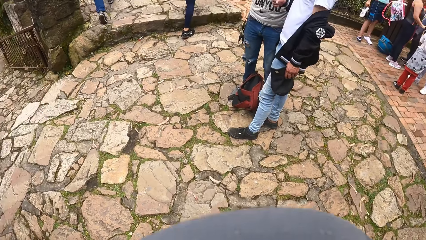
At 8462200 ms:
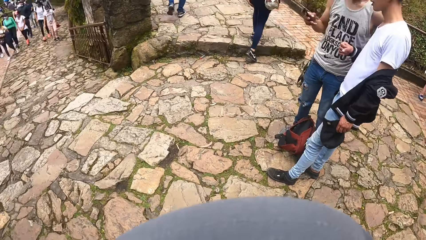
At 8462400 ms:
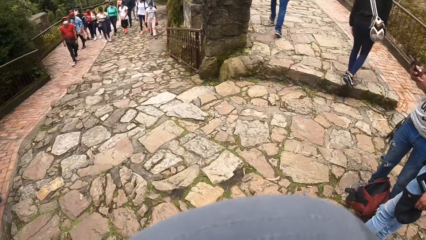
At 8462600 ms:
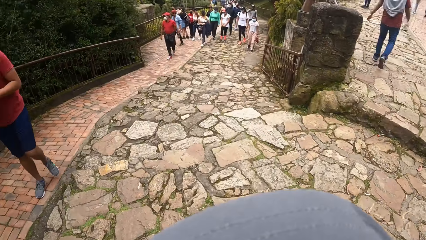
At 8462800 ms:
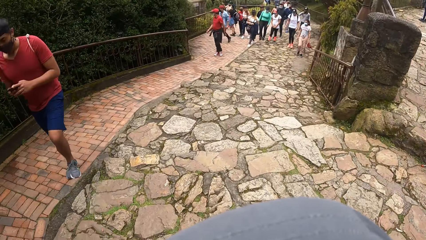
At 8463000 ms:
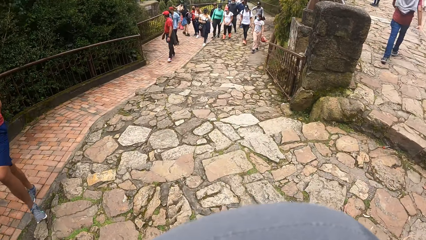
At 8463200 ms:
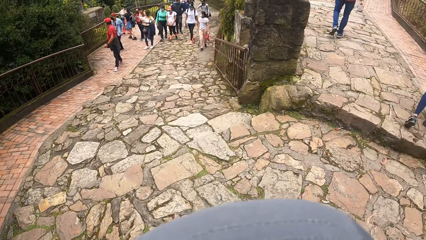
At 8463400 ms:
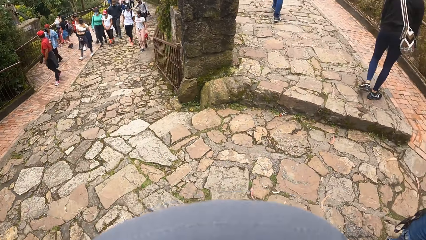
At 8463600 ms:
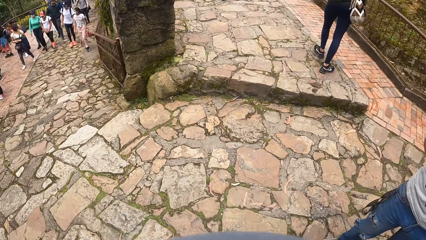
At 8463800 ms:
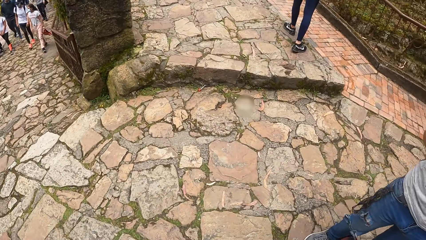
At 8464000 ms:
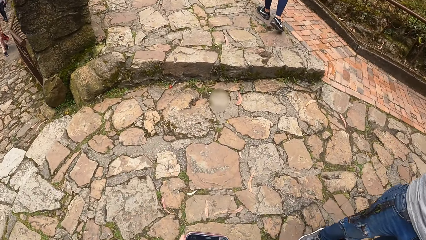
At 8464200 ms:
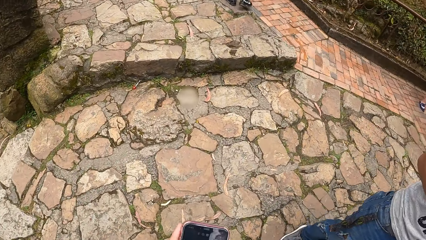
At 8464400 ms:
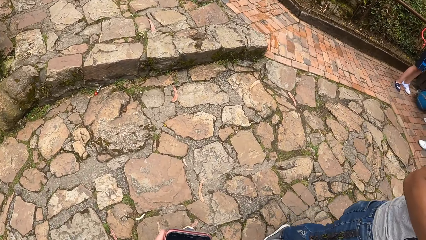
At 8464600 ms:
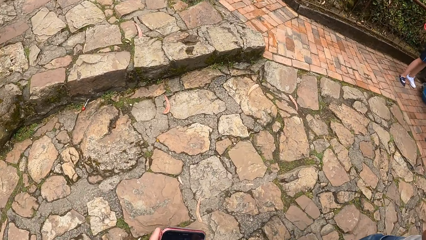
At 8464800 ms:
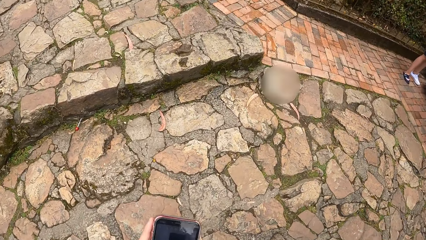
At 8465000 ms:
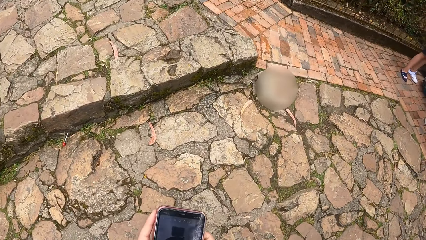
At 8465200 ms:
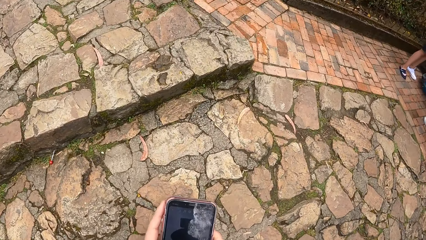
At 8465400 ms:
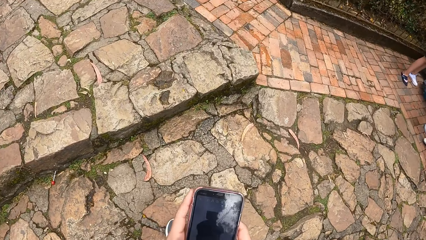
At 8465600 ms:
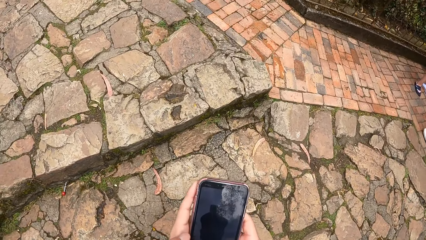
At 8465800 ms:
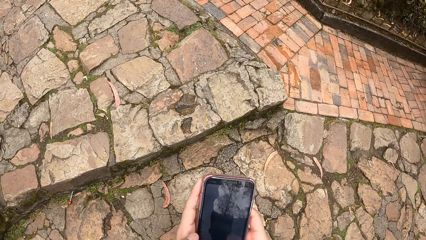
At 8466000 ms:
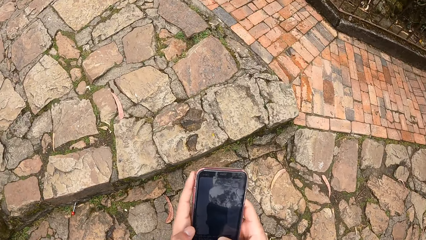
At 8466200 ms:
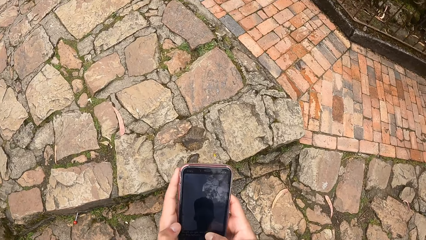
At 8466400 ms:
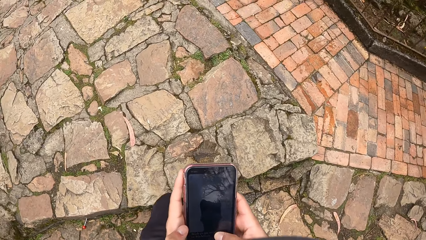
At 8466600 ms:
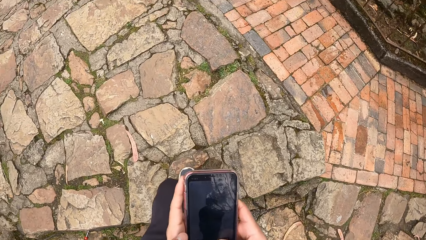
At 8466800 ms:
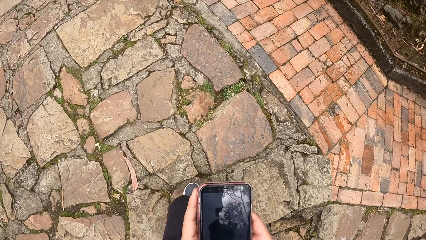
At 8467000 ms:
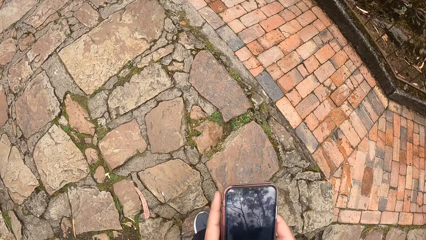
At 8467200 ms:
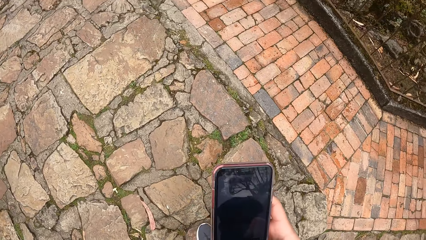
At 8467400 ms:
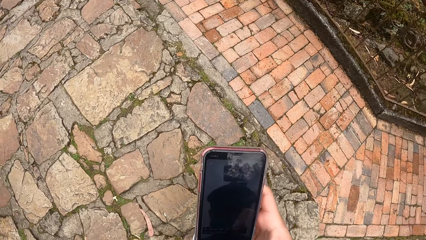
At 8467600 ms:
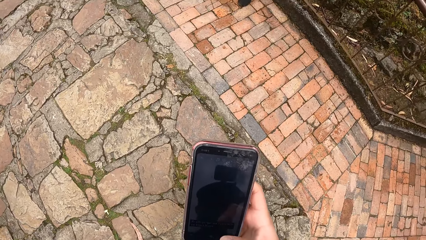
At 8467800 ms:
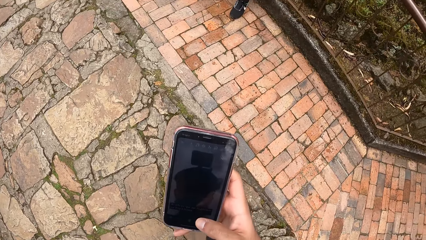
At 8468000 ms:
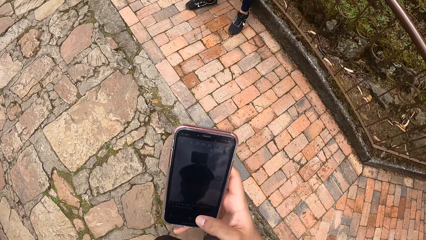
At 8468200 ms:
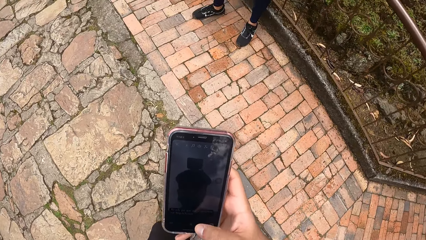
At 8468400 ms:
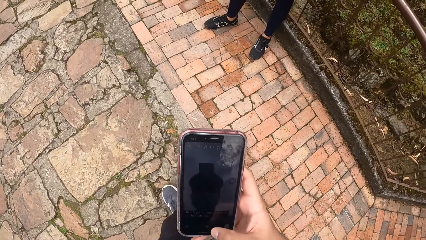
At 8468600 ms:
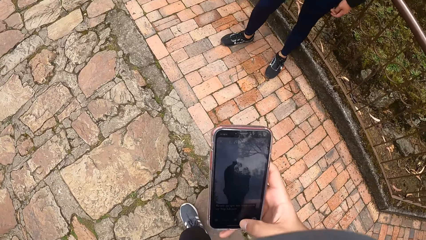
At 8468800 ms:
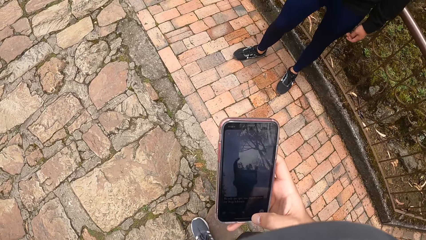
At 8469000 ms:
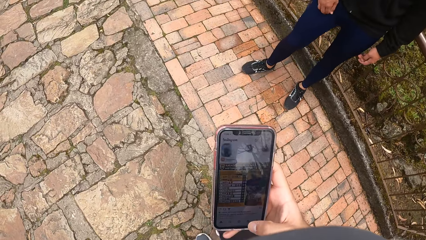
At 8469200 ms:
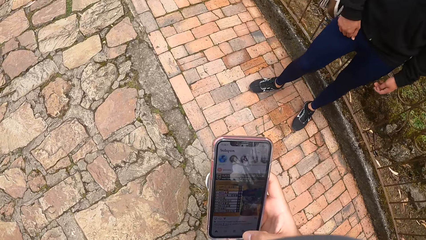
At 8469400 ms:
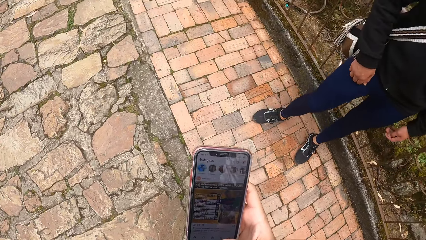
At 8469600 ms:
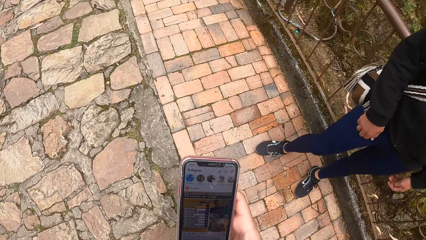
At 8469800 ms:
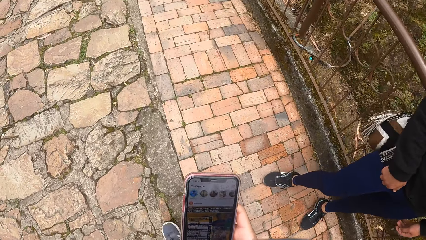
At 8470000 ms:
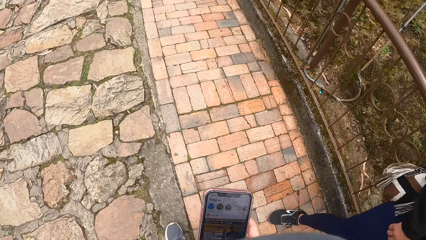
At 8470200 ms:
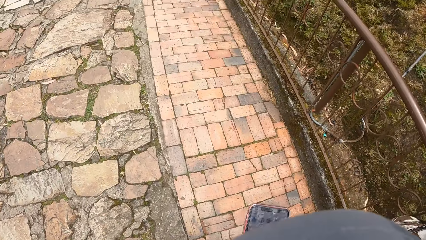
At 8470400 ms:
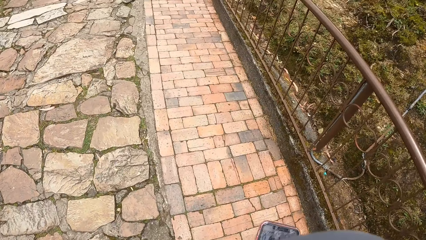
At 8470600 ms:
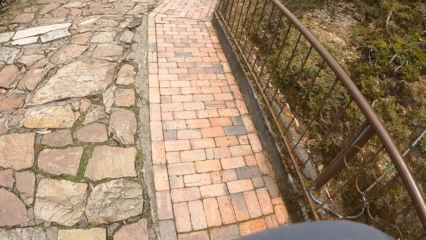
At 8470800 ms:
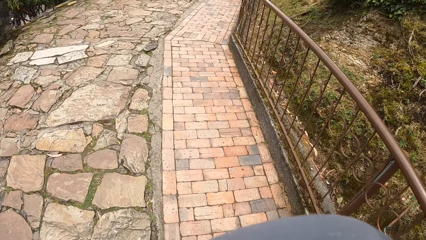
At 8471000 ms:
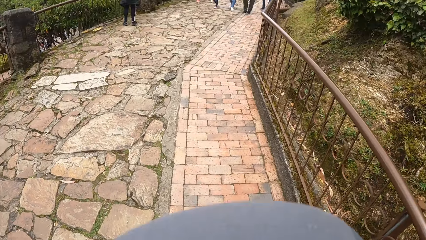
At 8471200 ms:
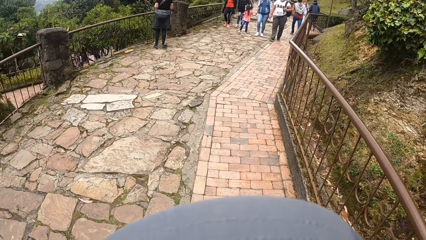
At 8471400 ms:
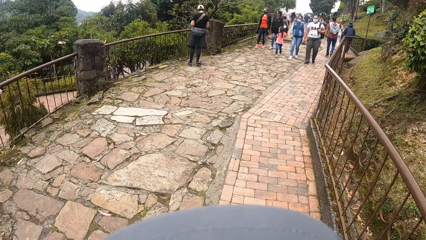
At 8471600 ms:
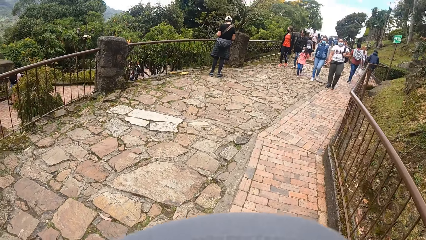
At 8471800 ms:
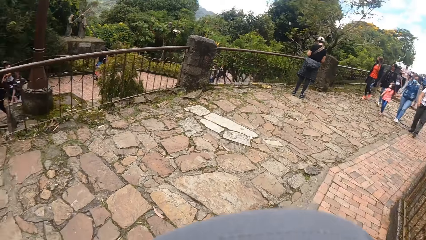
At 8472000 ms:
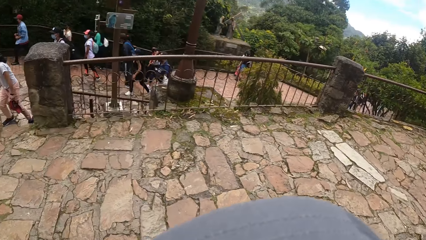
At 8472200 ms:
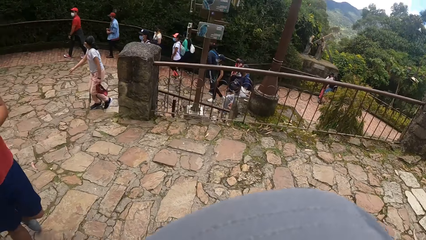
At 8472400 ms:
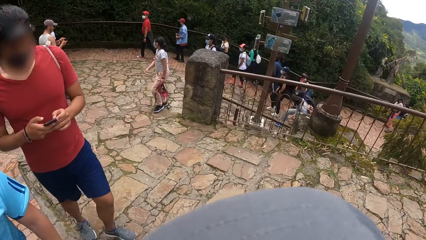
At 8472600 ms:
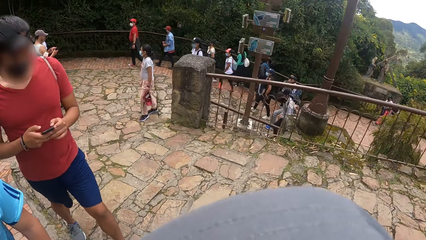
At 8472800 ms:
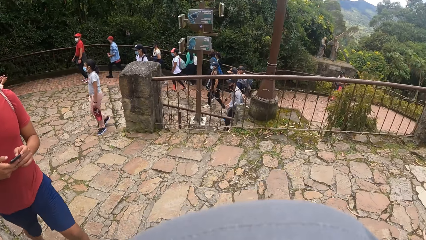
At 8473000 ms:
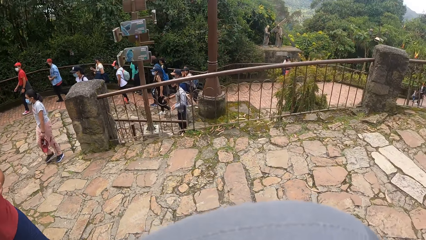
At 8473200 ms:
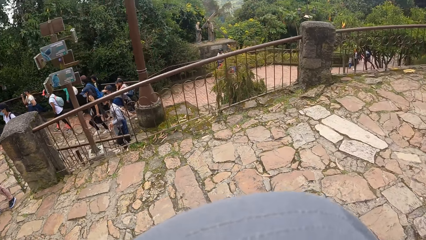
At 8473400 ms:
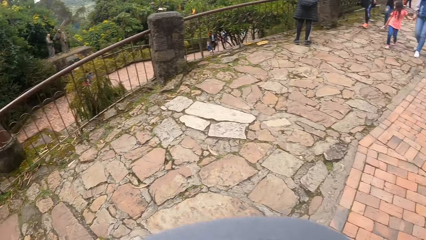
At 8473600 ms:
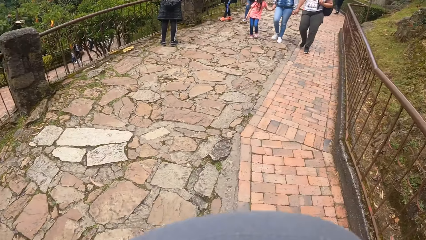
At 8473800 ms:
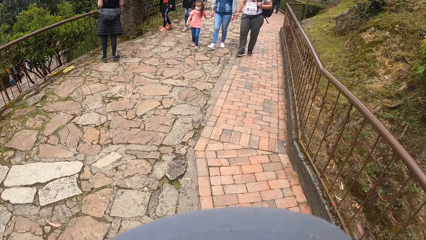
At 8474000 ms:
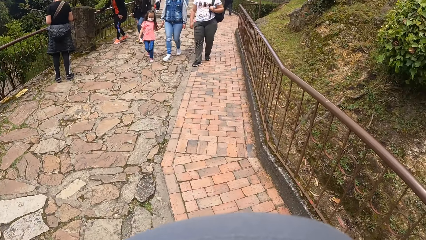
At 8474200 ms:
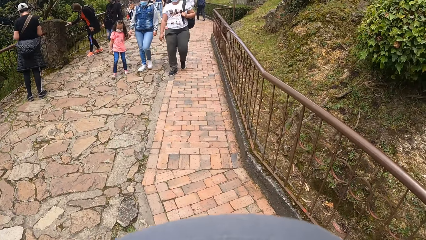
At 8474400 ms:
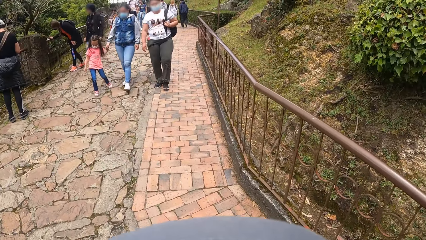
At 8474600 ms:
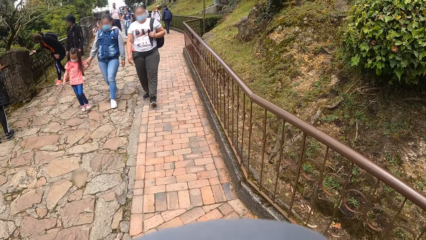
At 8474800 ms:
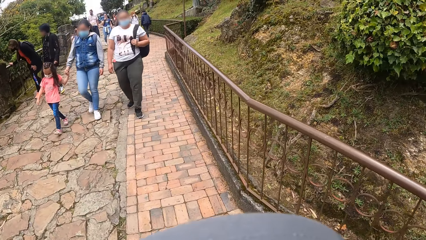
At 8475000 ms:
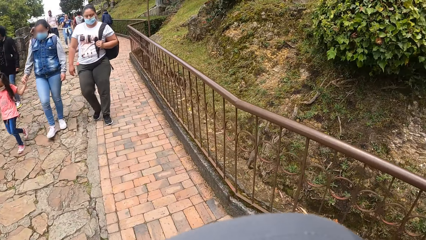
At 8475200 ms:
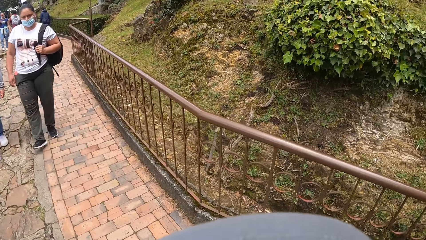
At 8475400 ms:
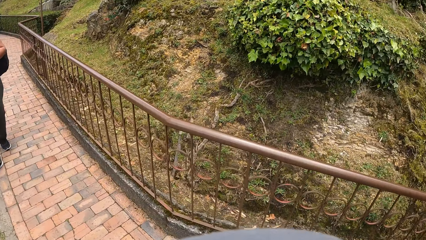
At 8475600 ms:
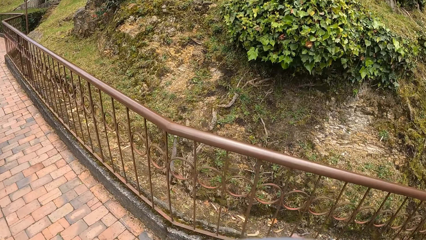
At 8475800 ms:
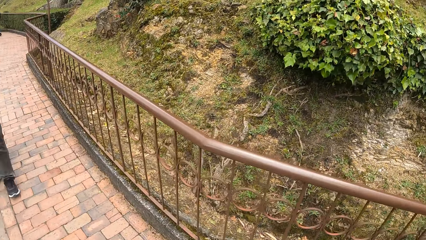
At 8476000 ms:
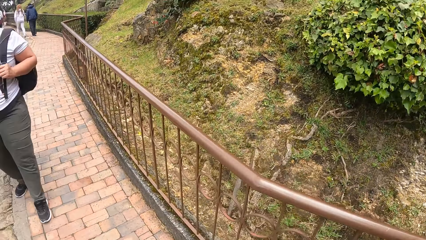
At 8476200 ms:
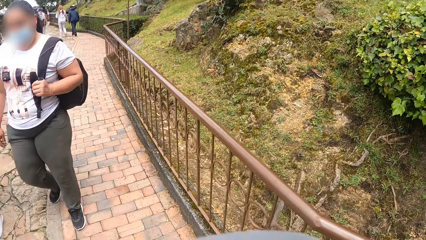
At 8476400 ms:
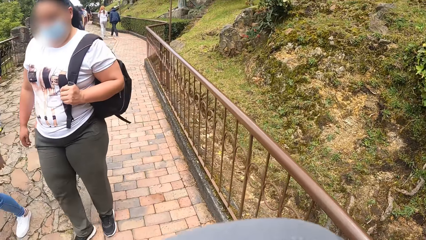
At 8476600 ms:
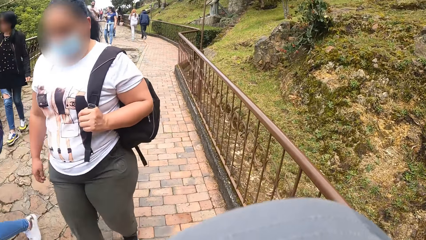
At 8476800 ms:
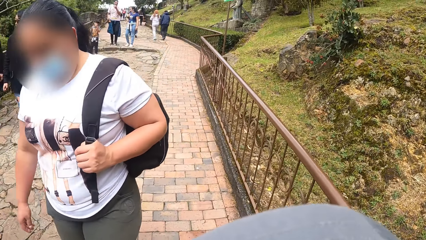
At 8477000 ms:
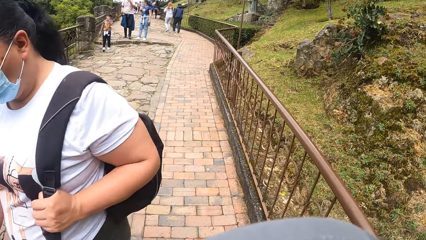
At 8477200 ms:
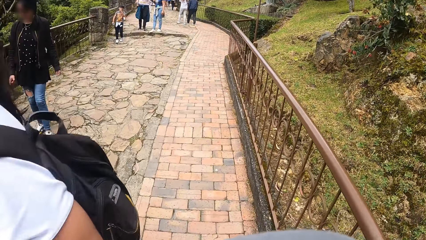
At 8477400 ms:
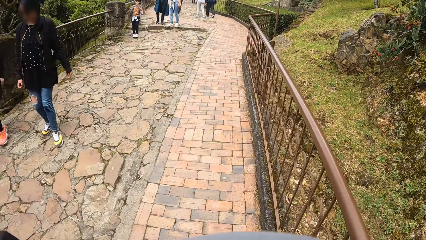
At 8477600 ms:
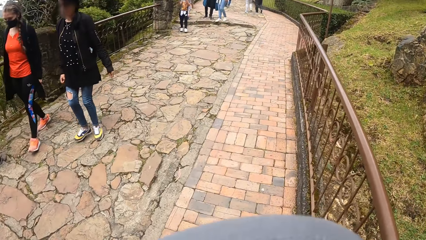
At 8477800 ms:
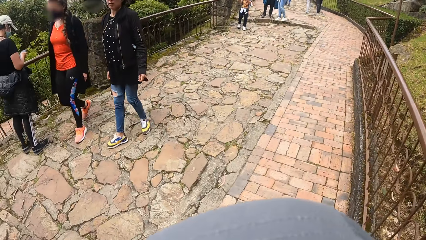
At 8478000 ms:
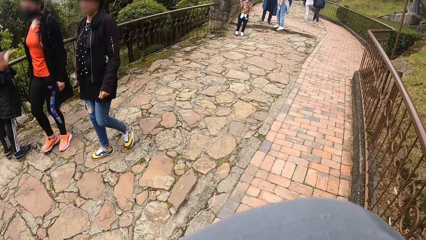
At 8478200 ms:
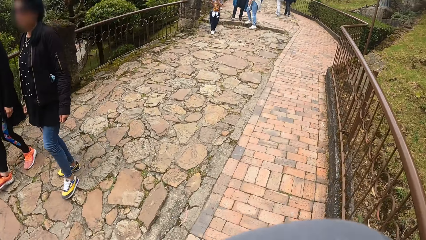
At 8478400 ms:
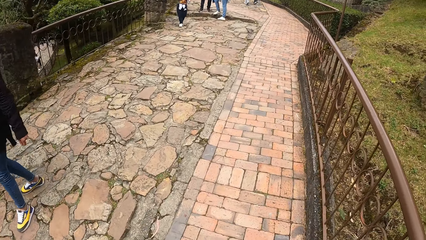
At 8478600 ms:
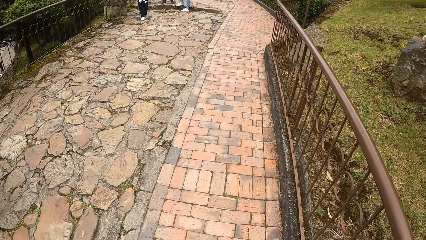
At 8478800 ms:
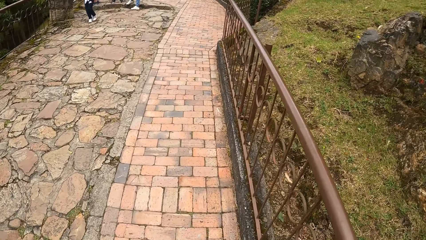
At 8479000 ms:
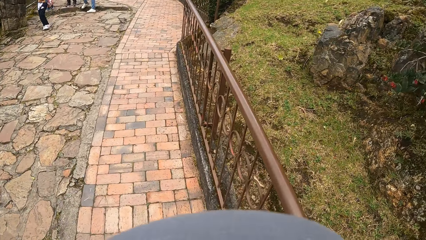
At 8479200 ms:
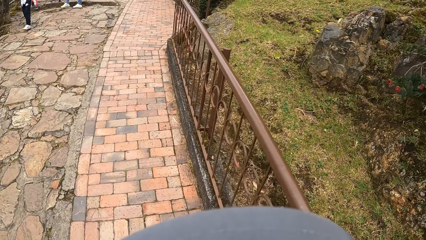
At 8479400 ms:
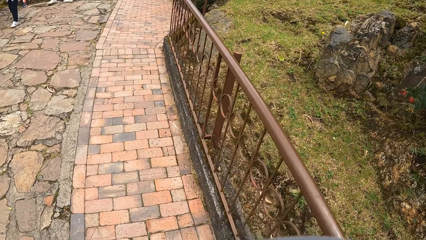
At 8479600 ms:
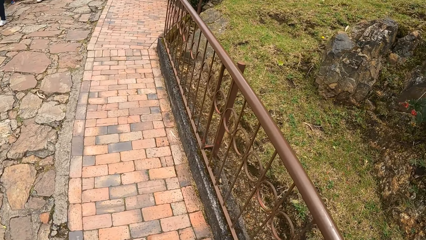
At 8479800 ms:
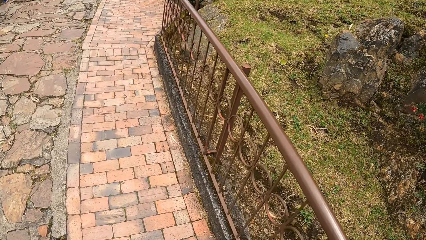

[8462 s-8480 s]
The camera wearer looks back. He looks down. He removes his left hand from the phone. He operates the phone with his right hand. He walks in front. He turns back. He stands. He walks sideways. He walks in front. He walks sideways. A woman walks past the left hand side of the camera wearer. The camera wearer walks in front.
